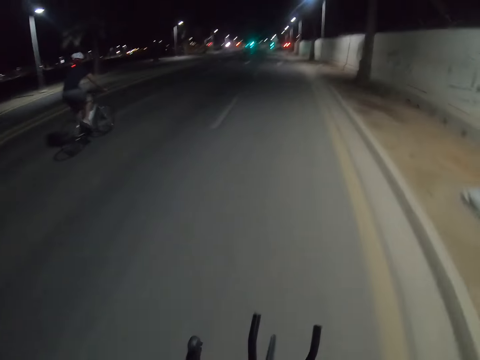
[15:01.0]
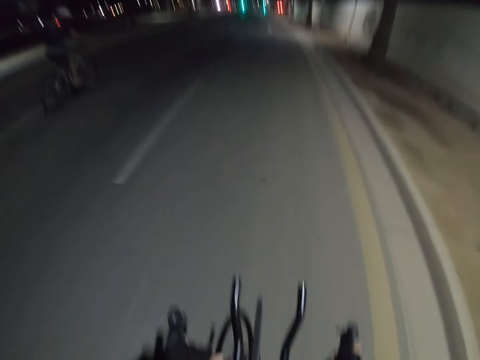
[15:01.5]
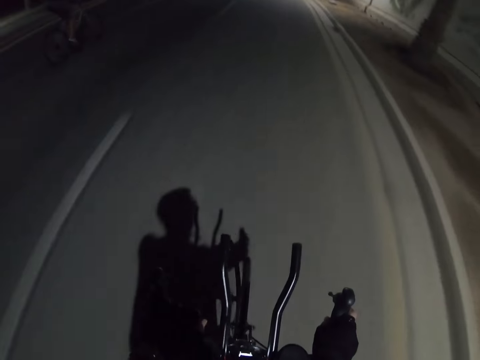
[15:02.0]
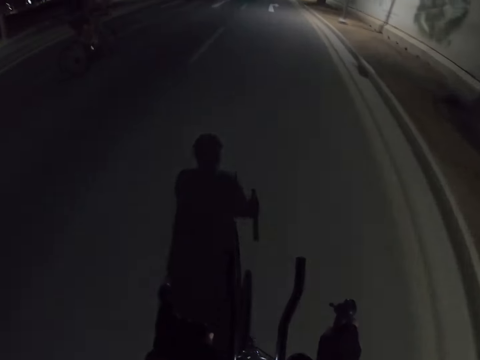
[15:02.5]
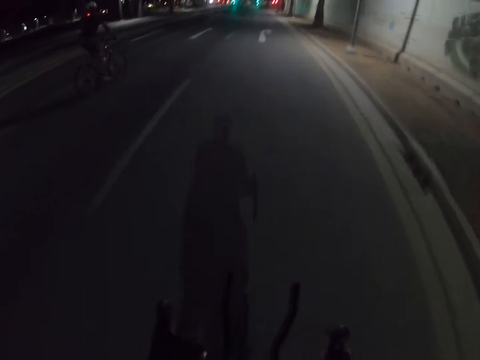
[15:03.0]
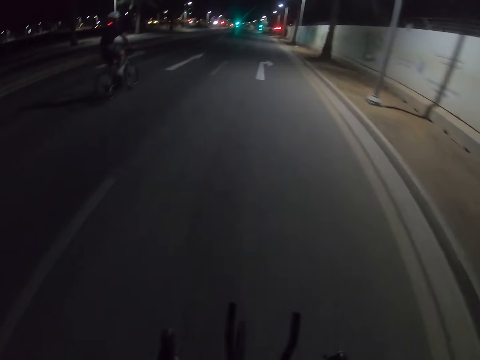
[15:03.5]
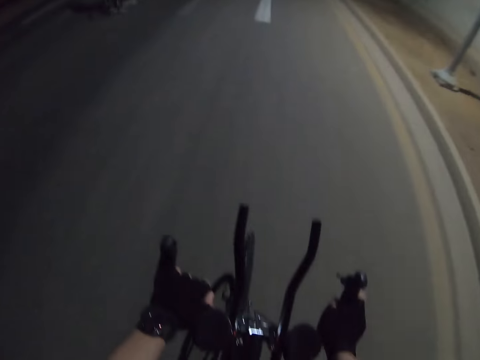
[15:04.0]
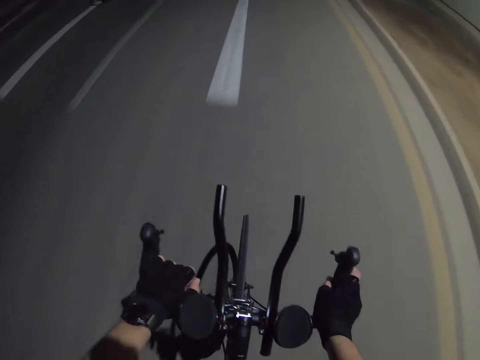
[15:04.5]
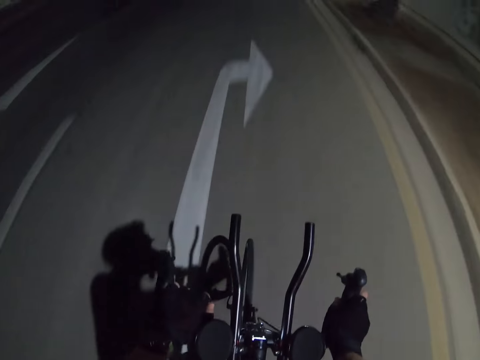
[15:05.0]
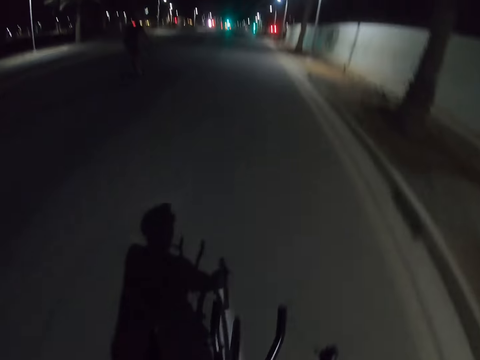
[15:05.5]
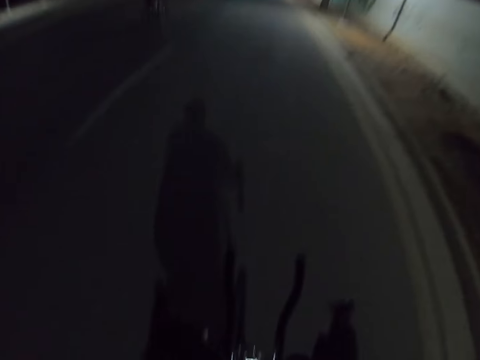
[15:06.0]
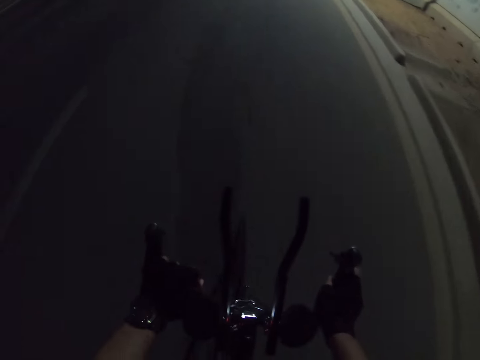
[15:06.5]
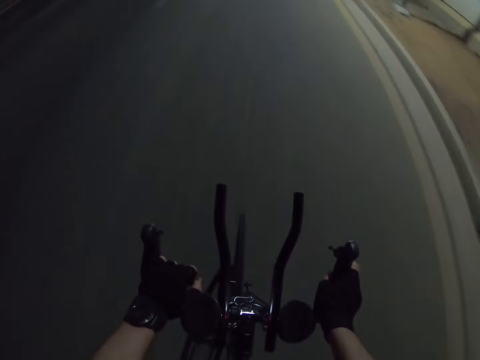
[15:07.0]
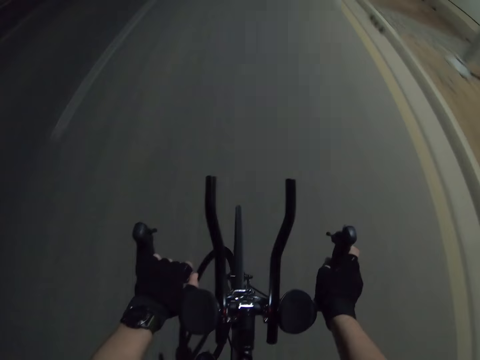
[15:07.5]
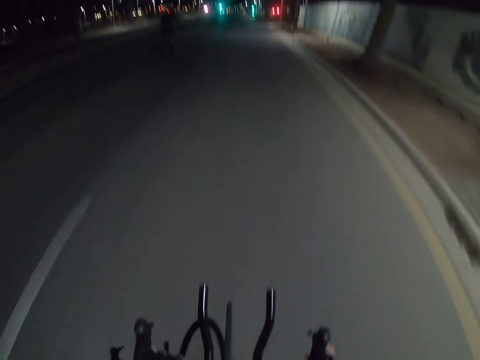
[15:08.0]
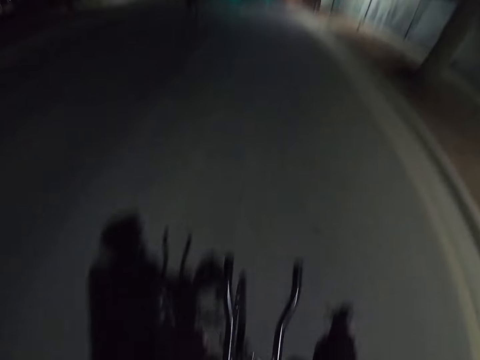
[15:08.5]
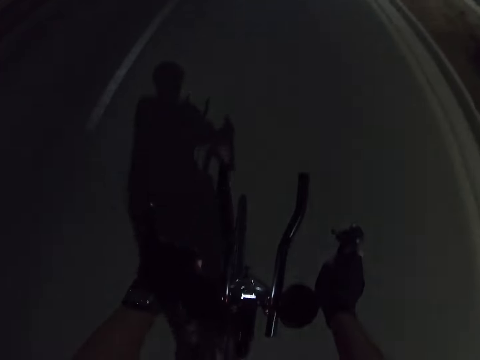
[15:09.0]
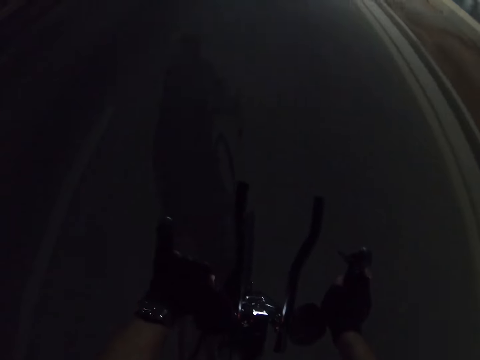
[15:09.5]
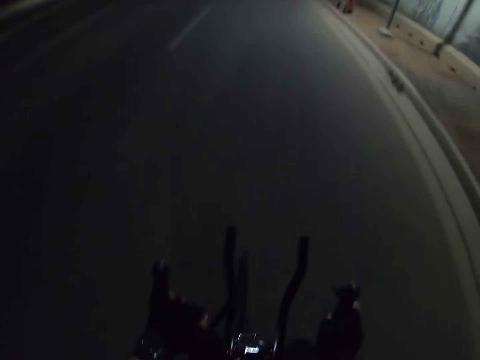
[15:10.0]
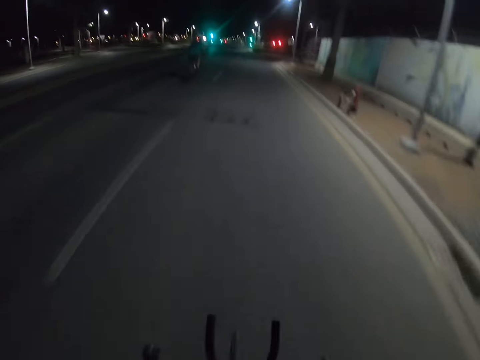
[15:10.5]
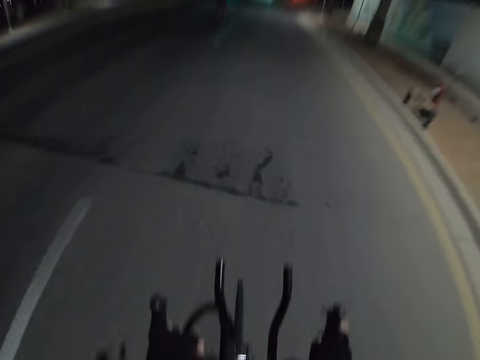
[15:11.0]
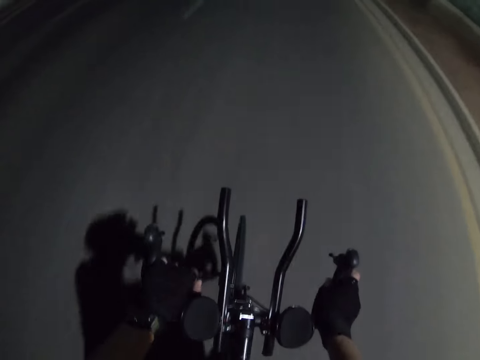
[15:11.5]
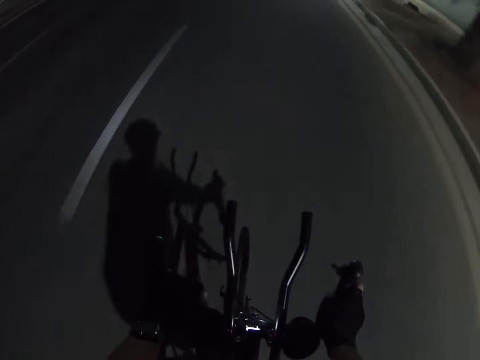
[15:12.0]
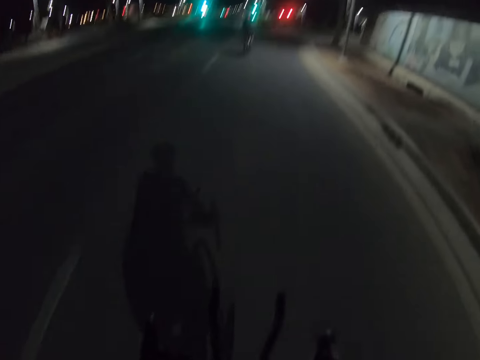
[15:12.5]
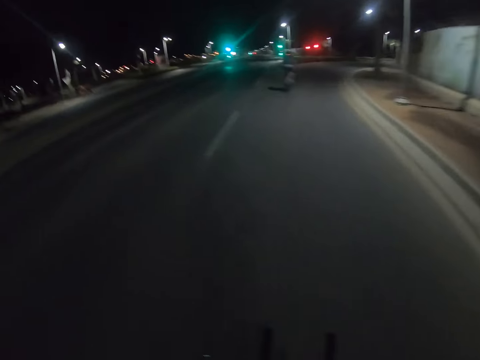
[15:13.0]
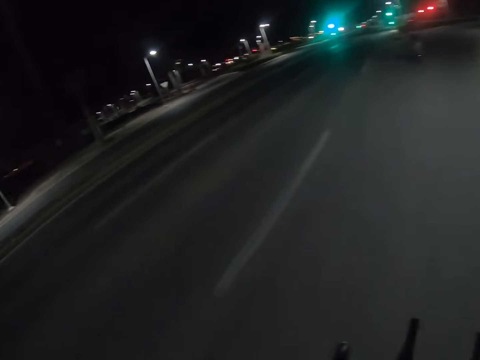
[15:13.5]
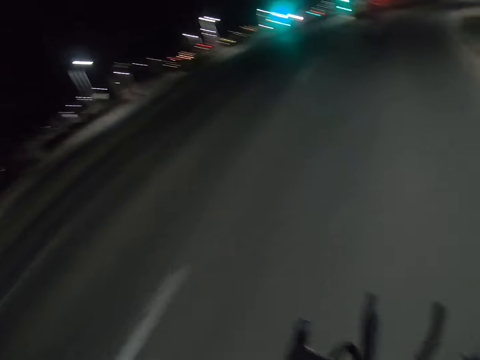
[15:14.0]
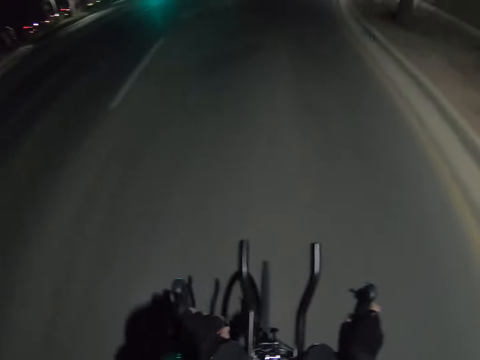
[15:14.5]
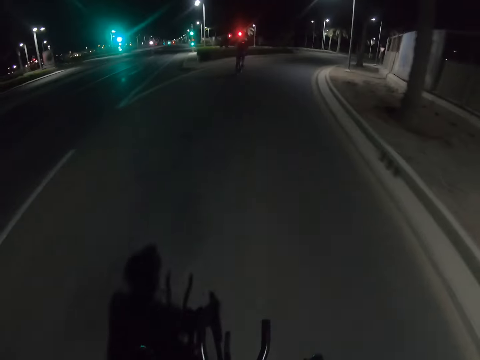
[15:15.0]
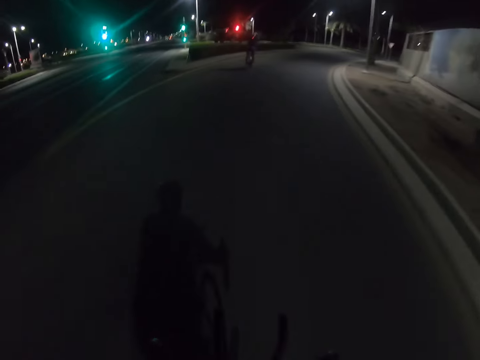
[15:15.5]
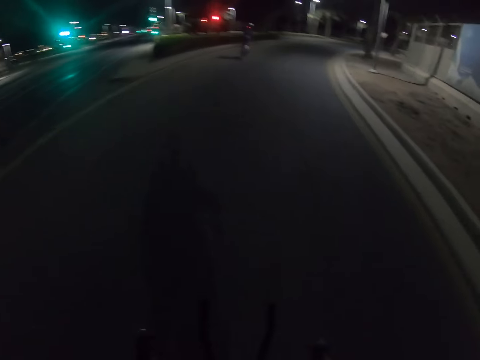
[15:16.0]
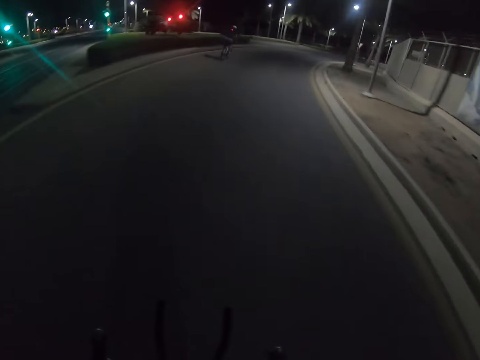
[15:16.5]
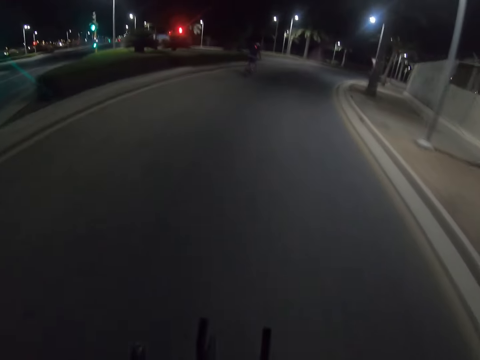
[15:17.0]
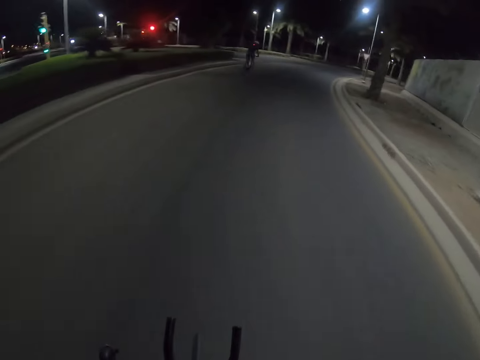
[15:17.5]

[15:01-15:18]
The camera wearer rides a bicycle on the road. They look around. They ride the bicycle on the road.

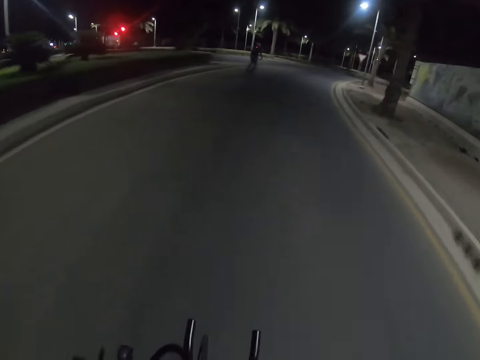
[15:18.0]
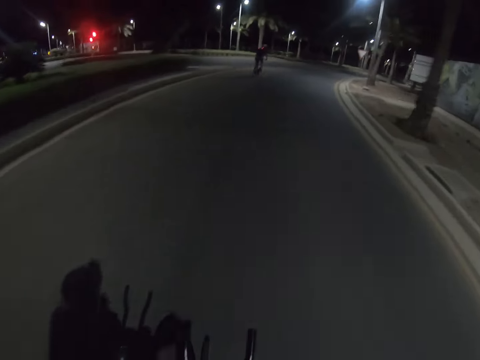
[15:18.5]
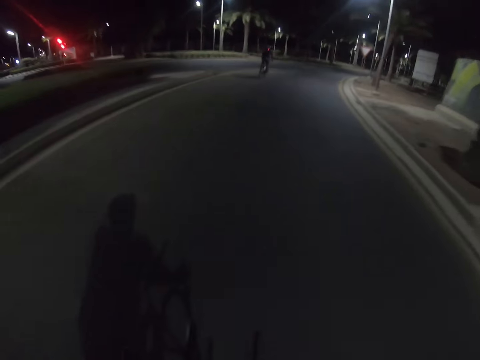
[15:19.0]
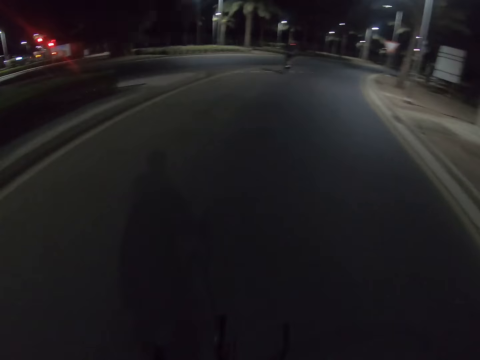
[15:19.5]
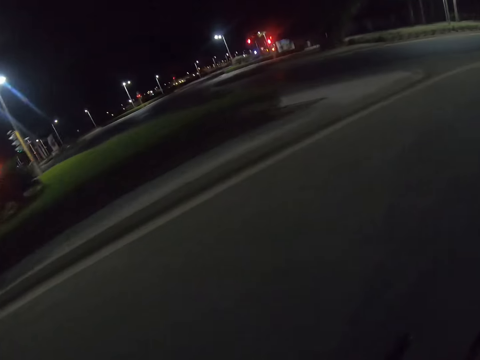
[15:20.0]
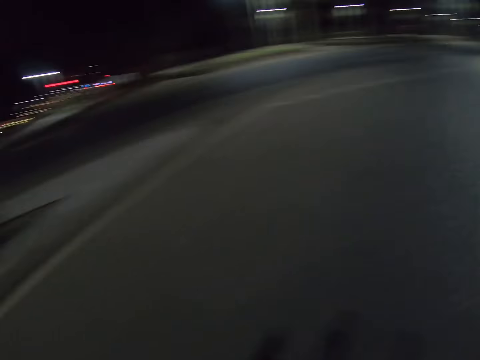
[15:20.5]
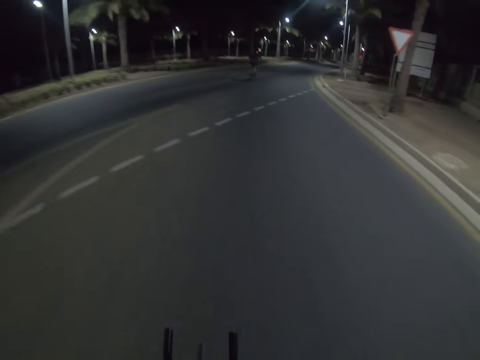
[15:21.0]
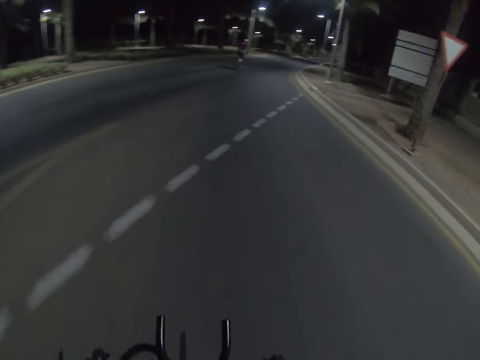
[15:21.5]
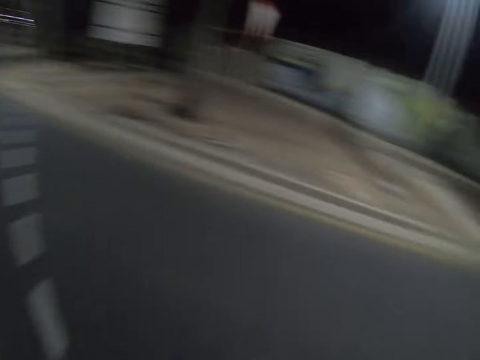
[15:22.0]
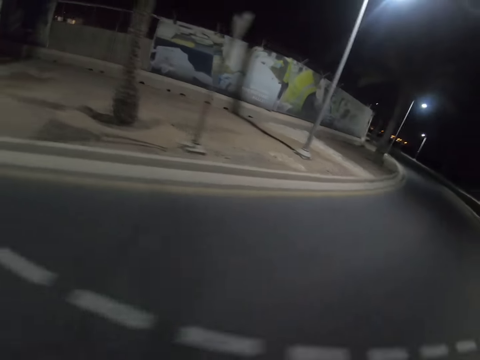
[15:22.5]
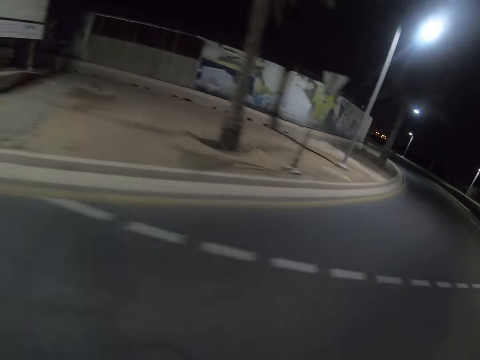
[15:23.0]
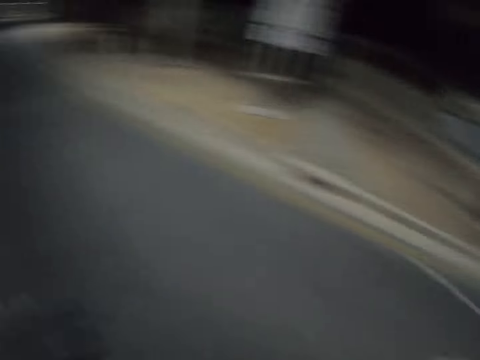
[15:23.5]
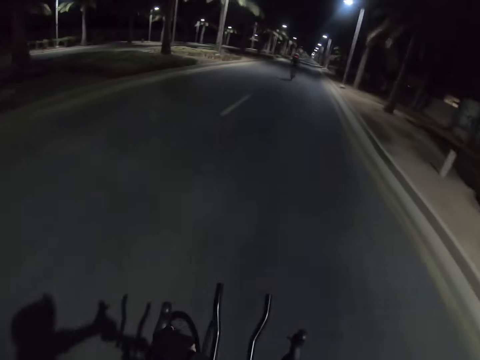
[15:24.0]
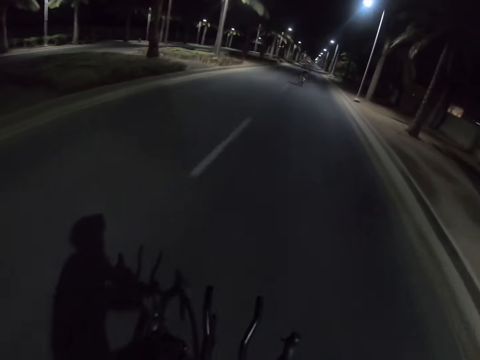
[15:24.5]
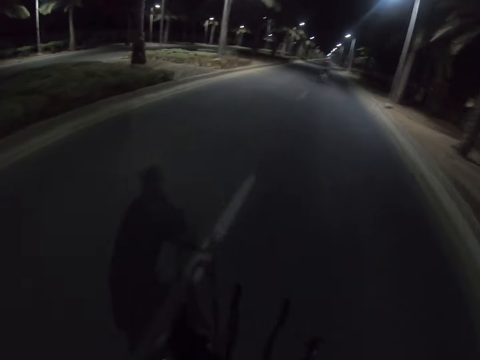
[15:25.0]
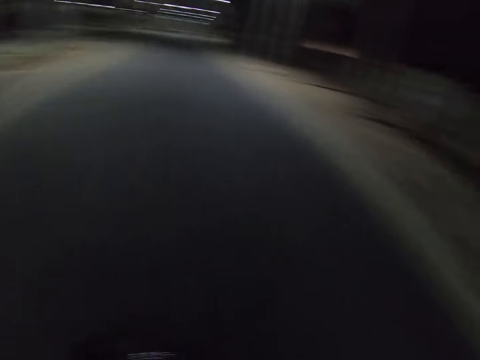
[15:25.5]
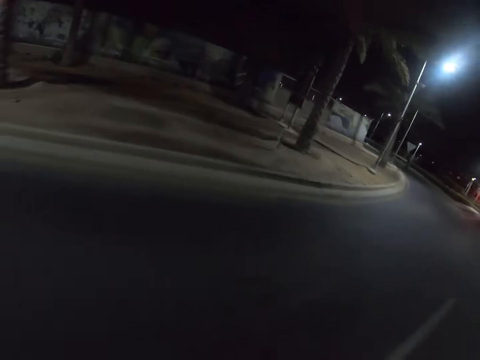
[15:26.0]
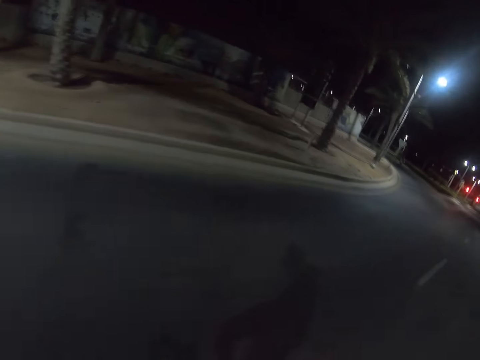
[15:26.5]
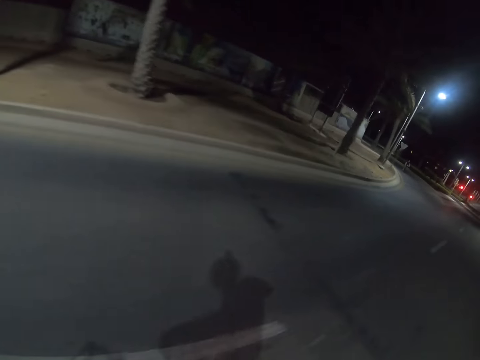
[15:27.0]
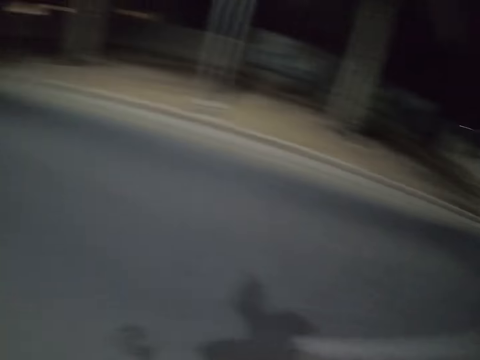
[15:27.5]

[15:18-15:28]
The camera wearer looks around. They ride a bicycle on the road. They look around. They ride the bicycle on the road. They look around.
